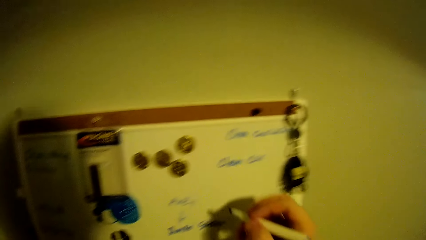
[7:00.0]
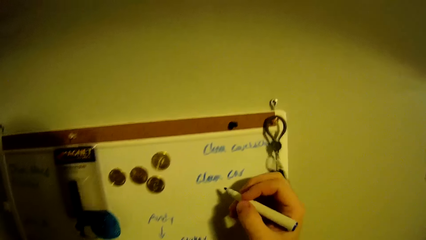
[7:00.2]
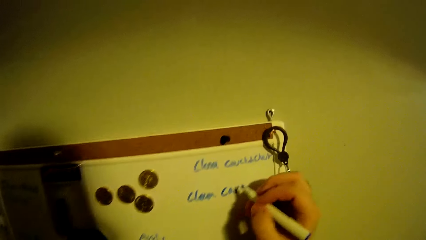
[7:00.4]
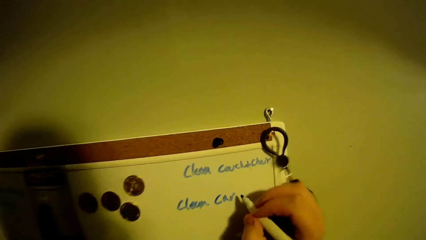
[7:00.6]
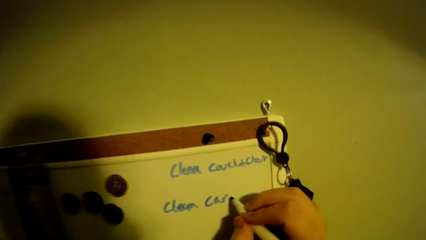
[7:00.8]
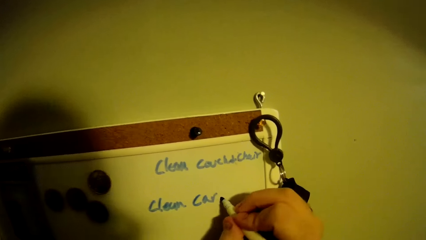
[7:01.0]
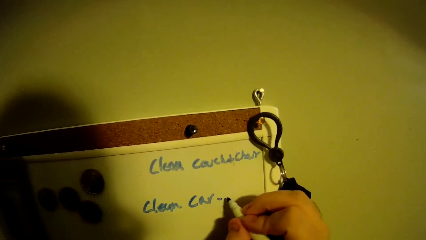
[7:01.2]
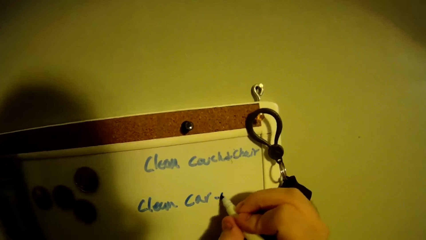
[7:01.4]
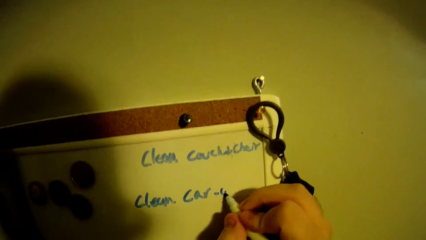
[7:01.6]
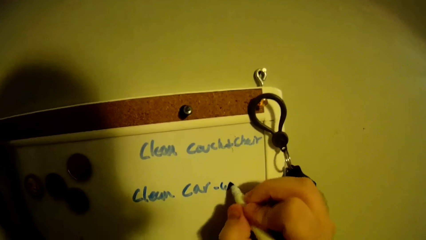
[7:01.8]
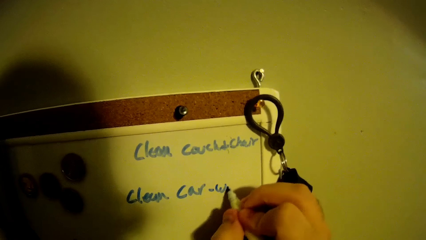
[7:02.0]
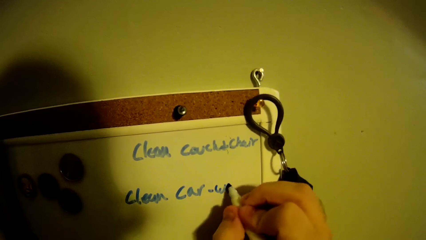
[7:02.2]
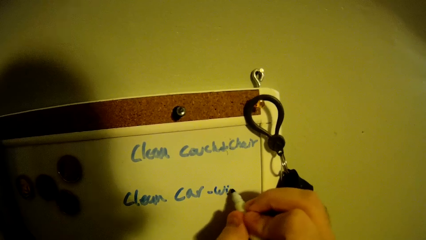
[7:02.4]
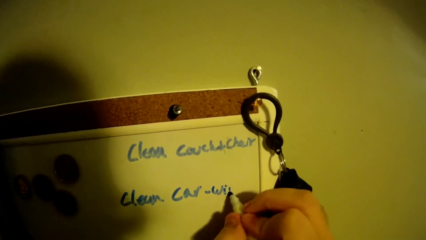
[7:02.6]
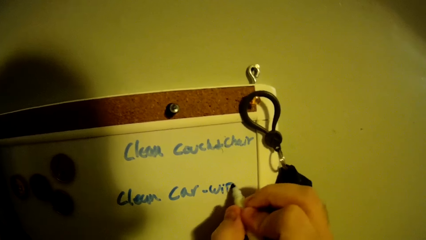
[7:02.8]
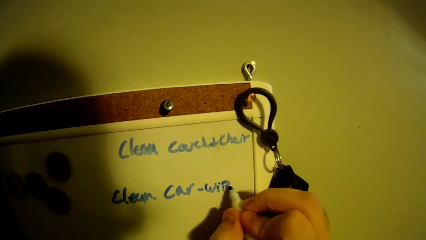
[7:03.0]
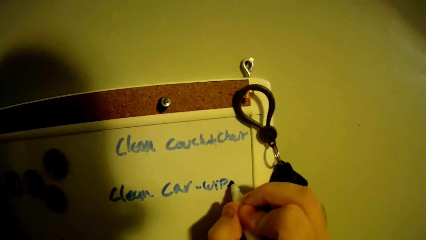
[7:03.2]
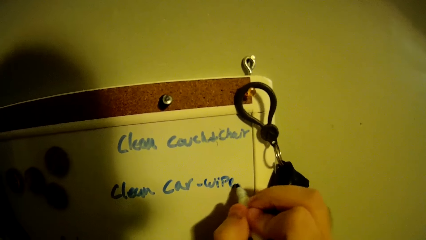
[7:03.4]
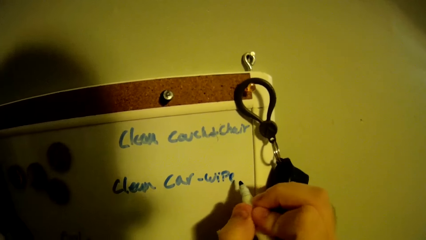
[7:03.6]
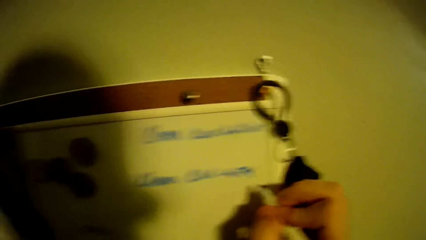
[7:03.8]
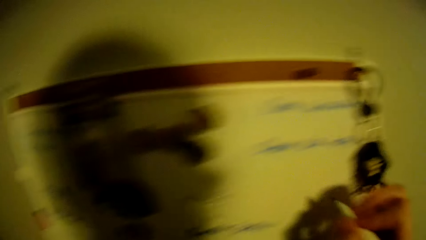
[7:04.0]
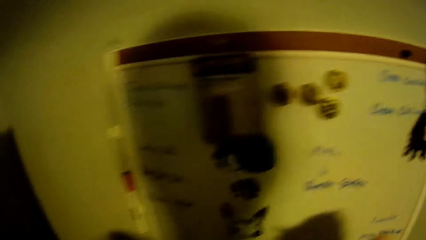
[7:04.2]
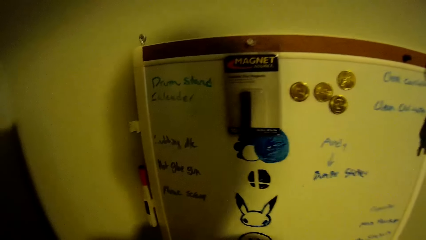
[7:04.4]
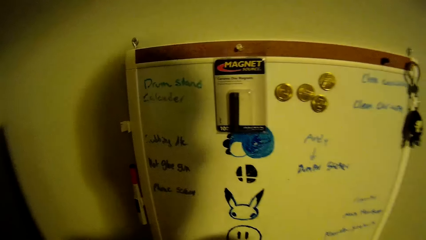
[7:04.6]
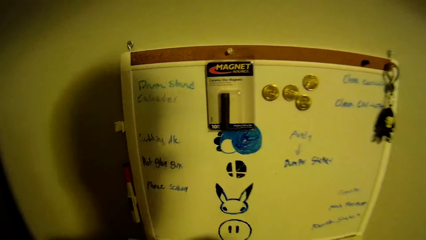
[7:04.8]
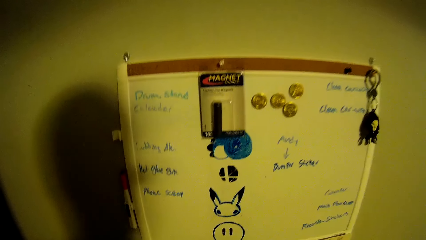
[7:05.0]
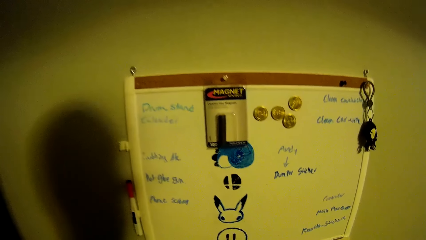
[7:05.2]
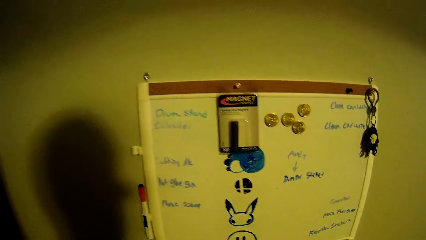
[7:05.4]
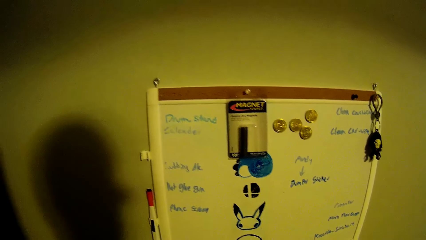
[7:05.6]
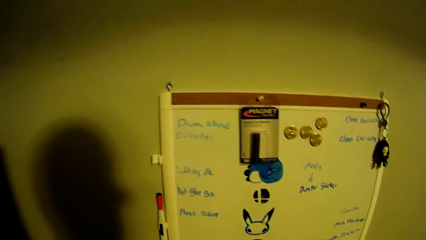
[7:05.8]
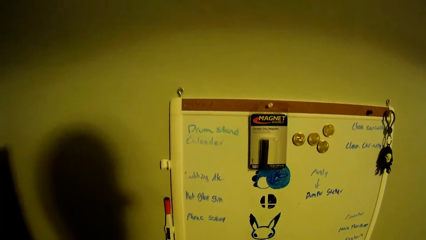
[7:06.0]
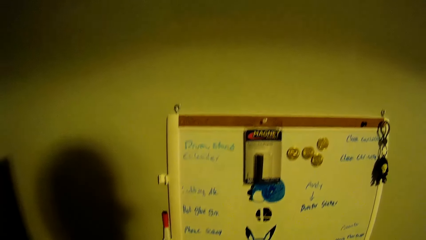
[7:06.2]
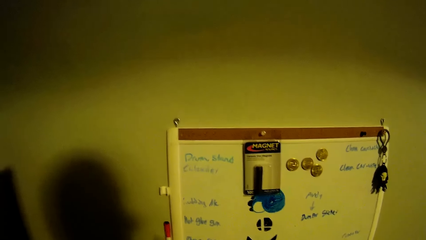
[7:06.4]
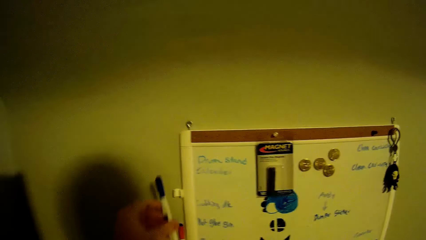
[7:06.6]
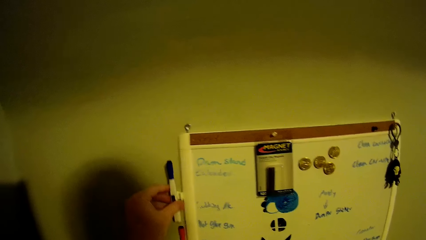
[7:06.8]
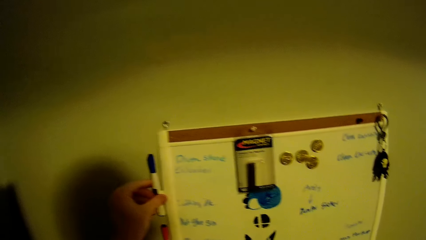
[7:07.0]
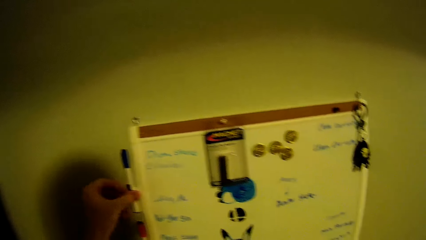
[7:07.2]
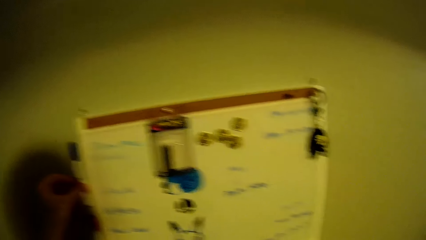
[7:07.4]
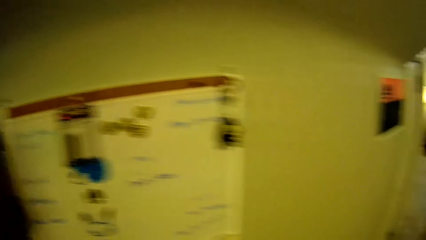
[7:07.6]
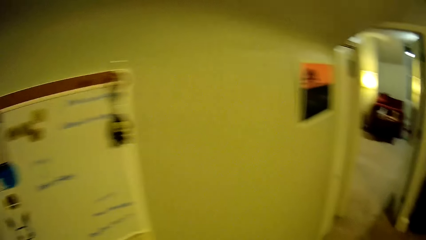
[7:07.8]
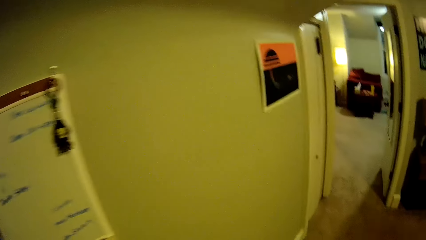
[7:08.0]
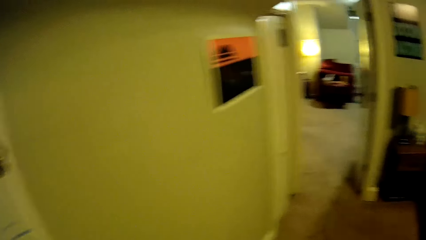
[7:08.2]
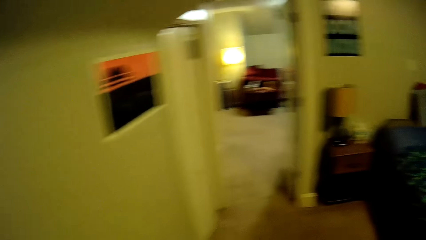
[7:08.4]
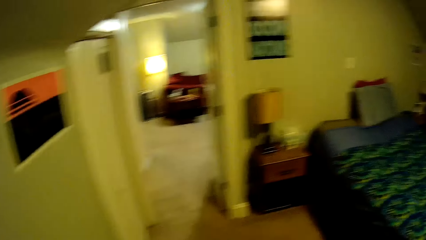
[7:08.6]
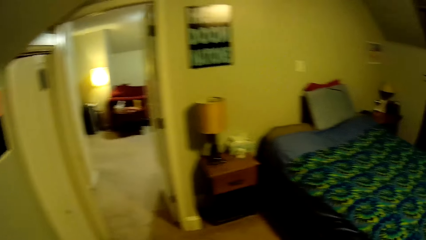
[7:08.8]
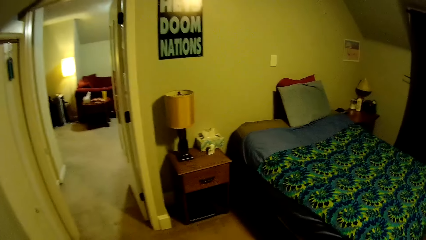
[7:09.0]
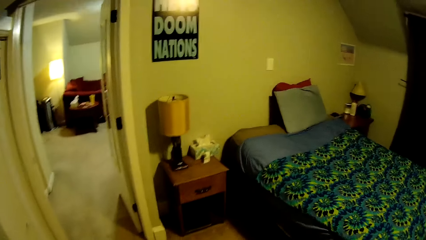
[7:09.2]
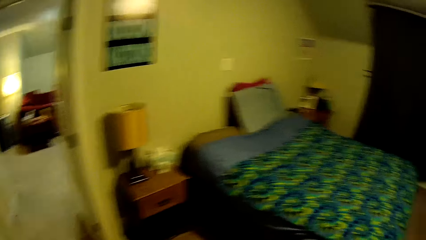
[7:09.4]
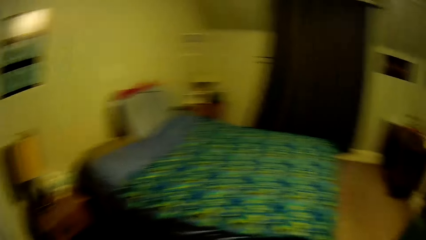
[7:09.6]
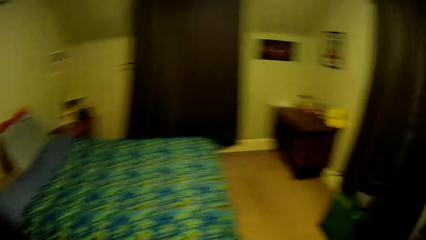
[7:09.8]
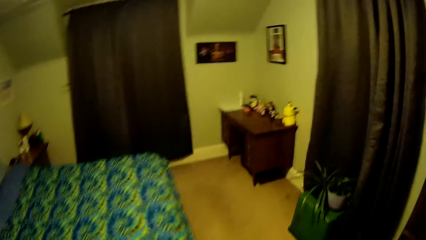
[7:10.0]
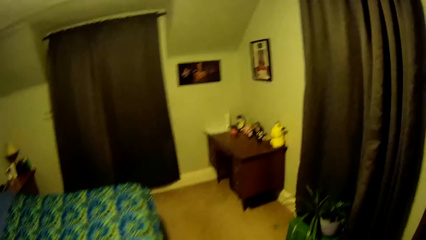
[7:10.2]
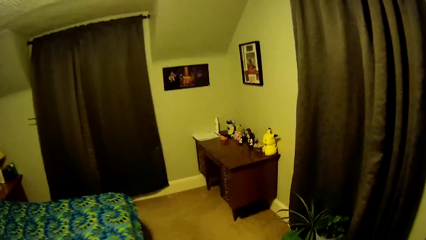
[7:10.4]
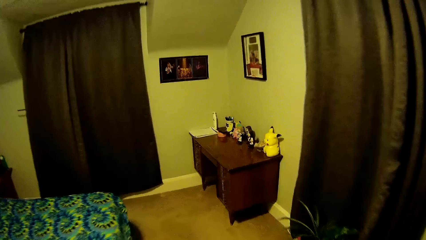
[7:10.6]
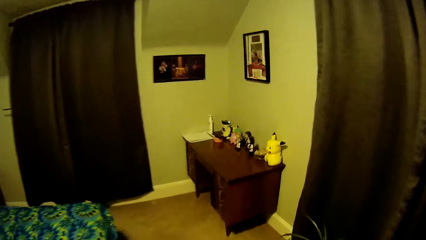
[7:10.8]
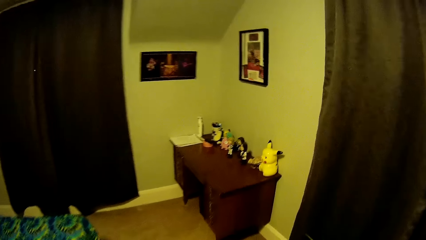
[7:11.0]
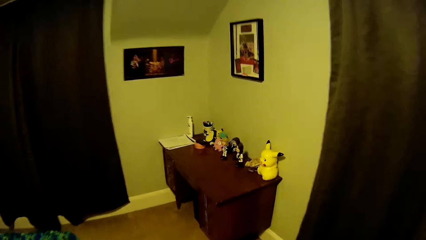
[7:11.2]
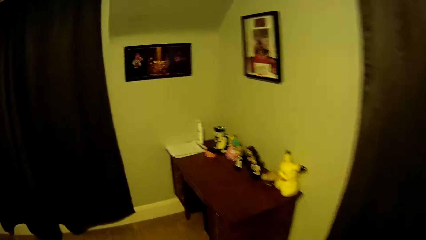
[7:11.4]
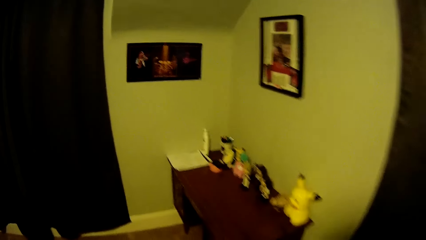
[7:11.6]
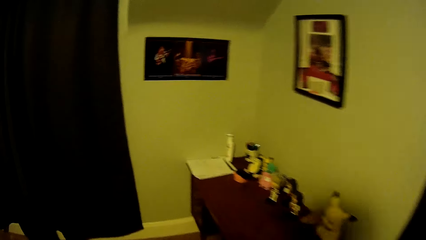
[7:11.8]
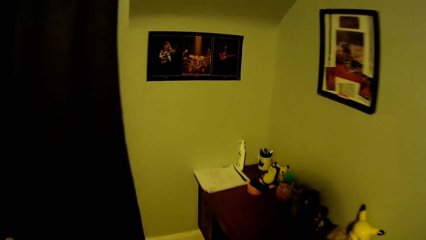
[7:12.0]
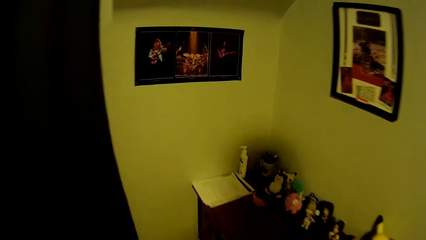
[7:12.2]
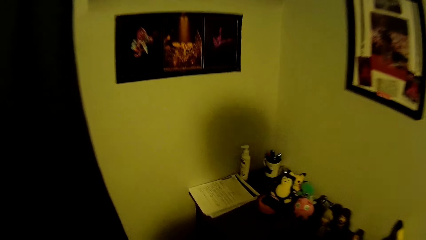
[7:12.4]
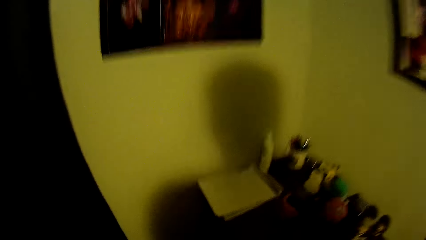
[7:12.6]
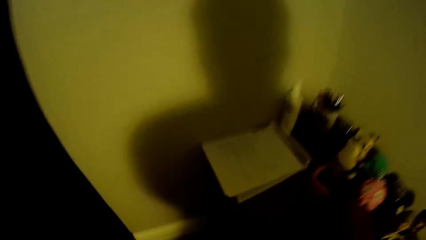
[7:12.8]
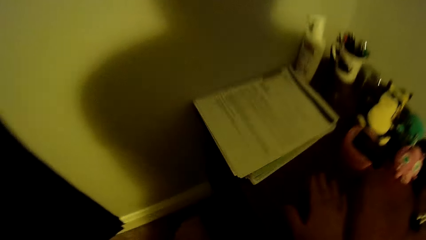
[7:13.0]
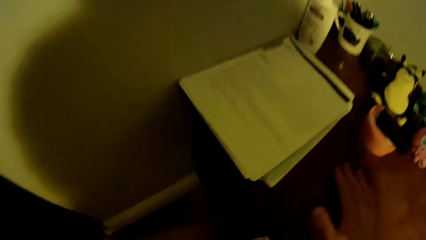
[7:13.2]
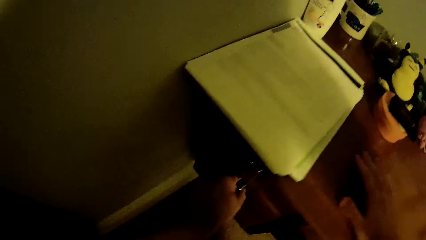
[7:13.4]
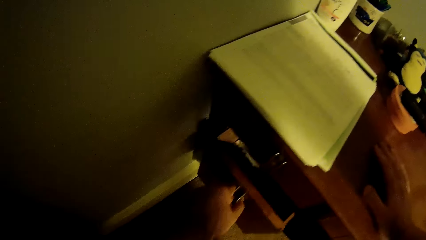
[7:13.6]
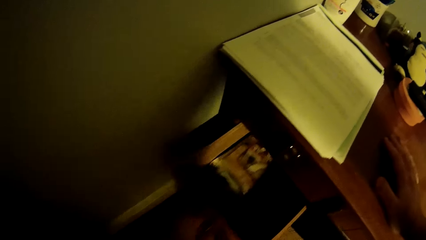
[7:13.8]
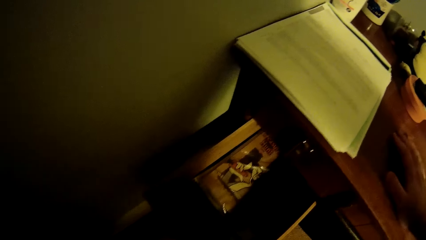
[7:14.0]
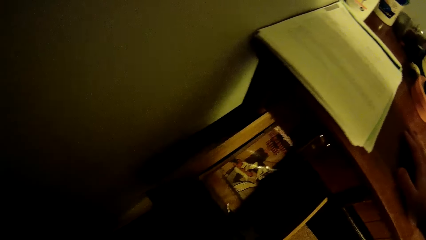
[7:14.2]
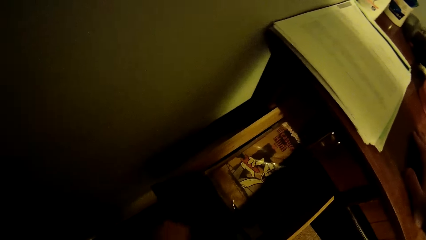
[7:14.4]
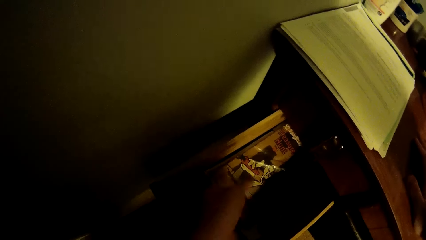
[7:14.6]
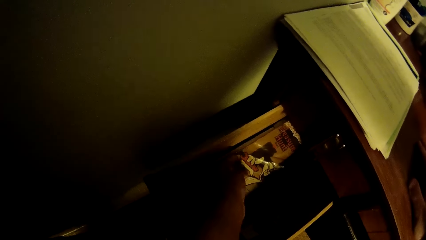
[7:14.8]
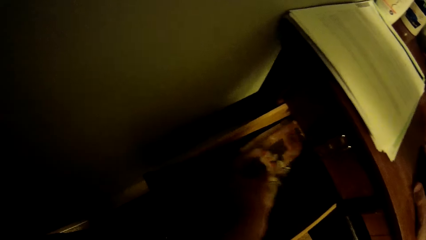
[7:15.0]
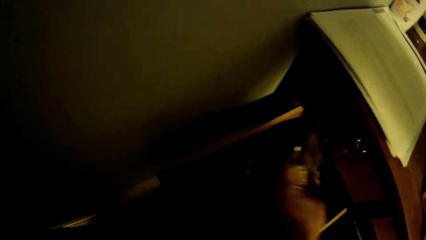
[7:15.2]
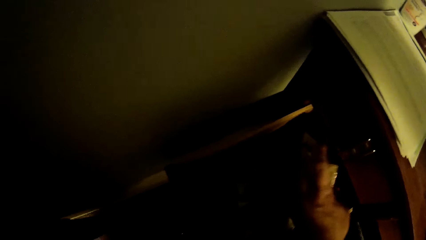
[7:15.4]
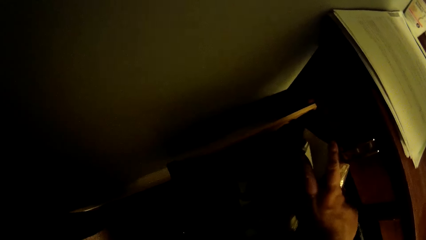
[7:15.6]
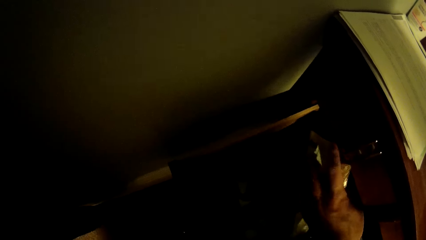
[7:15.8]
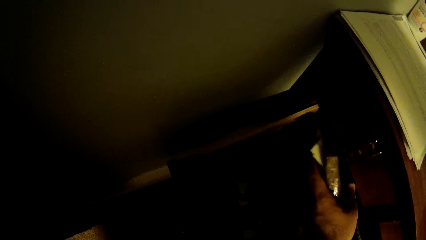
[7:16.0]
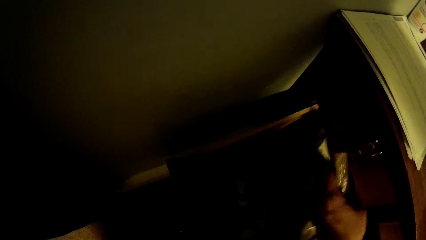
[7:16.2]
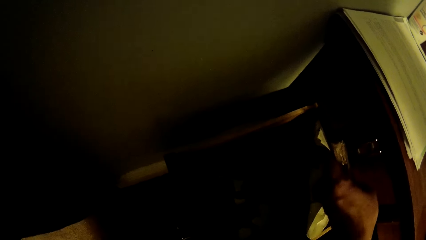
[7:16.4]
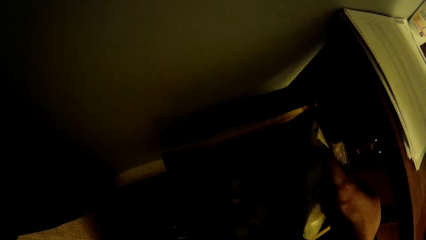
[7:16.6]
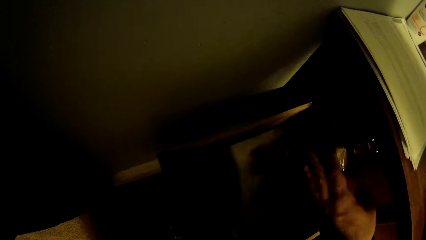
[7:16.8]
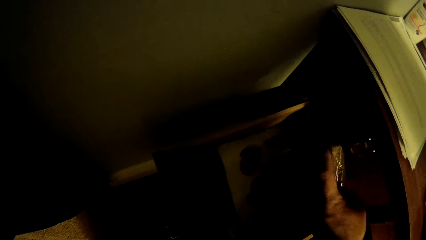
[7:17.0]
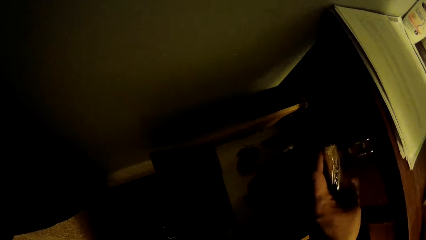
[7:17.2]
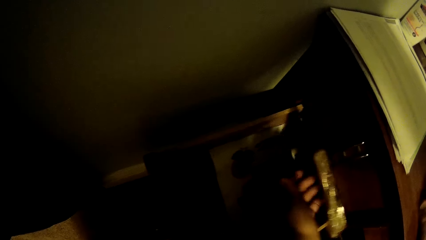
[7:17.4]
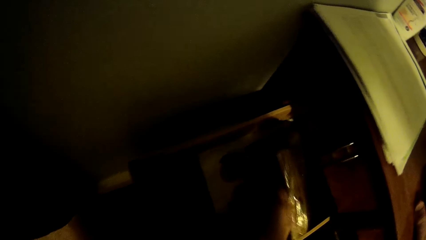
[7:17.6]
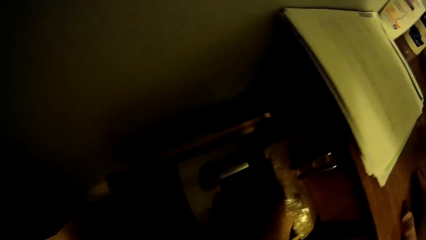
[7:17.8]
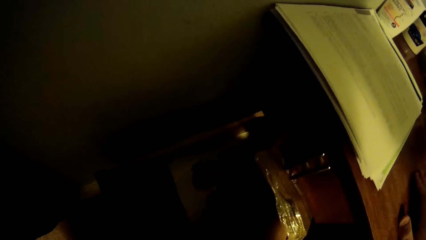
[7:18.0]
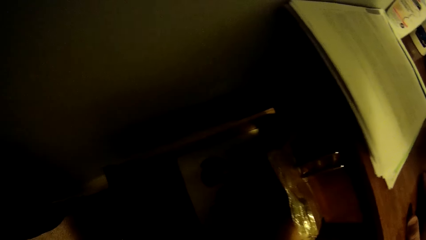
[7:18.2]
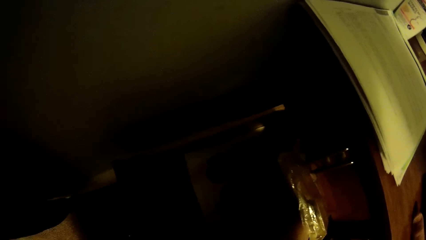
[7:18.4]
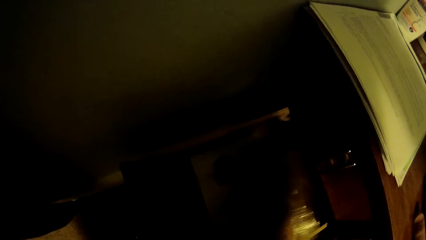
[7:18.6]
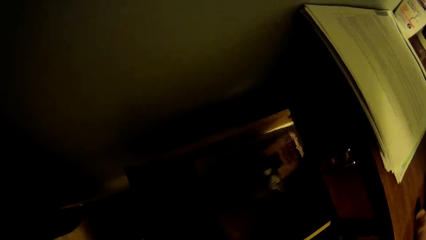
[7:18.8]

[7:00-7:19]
The camera wearer writes on the board with the pen. They stand on the floor. They put the mark pen on the house notes board on the wall. They walk around the bedroom. They open the table drawer. They search something in the table drawer. They lift a book.
